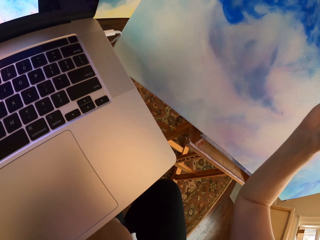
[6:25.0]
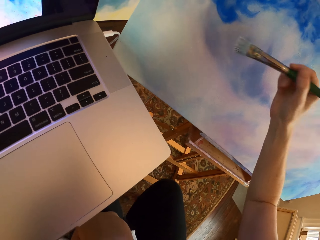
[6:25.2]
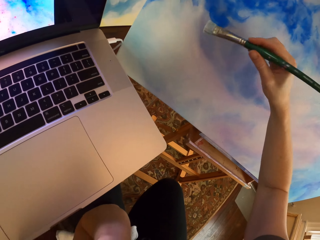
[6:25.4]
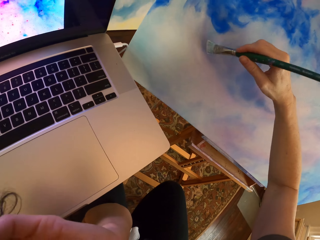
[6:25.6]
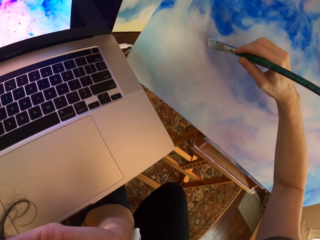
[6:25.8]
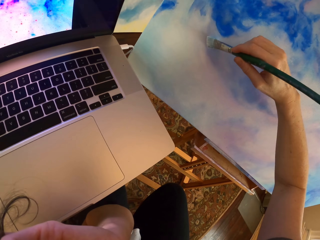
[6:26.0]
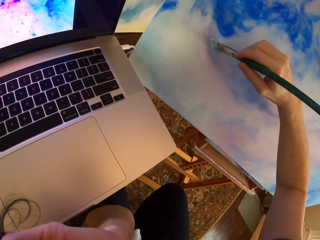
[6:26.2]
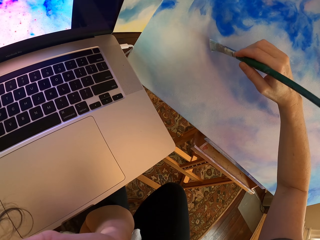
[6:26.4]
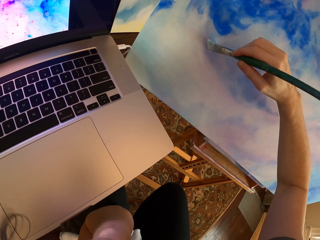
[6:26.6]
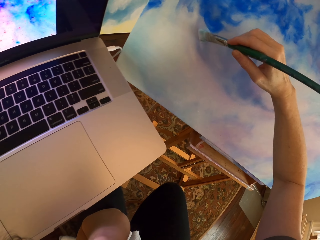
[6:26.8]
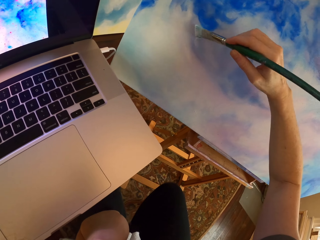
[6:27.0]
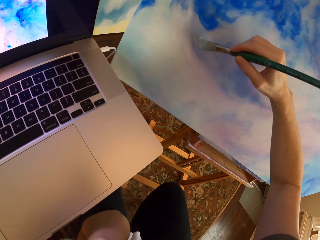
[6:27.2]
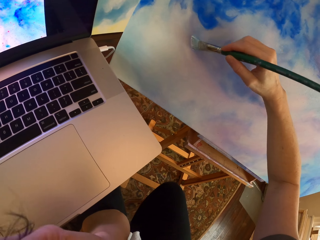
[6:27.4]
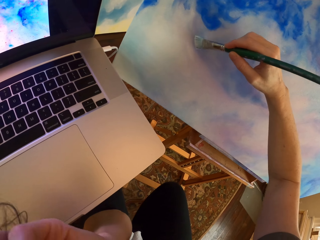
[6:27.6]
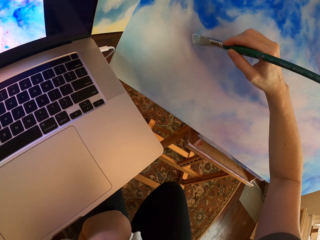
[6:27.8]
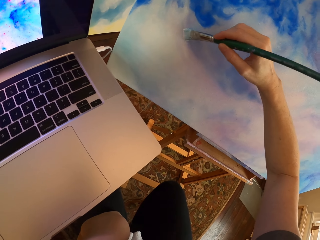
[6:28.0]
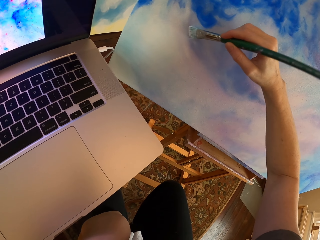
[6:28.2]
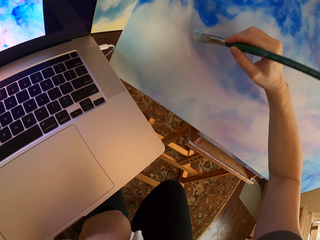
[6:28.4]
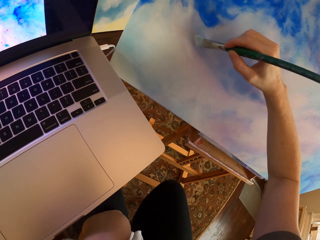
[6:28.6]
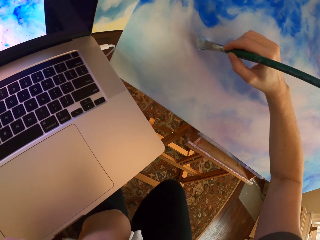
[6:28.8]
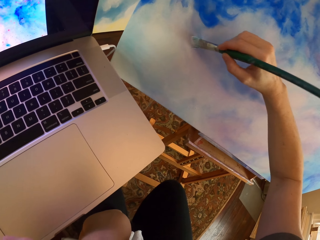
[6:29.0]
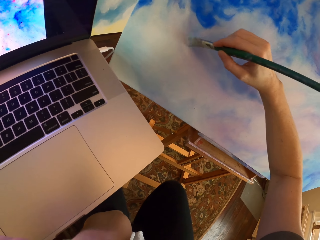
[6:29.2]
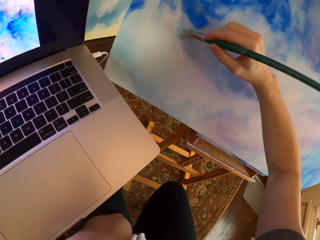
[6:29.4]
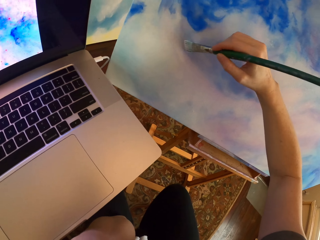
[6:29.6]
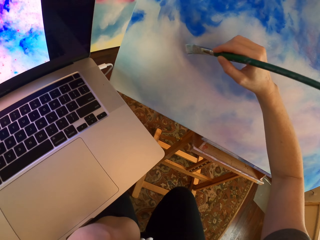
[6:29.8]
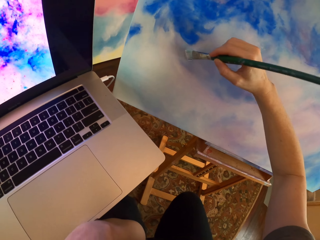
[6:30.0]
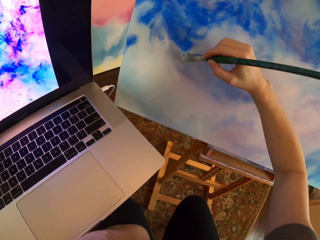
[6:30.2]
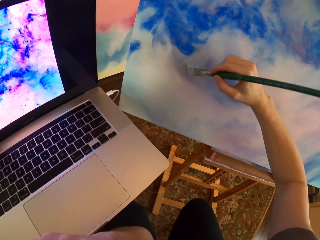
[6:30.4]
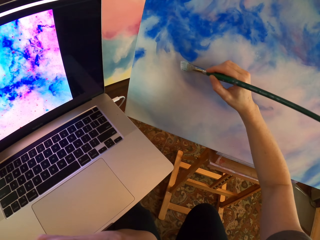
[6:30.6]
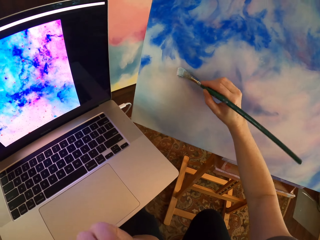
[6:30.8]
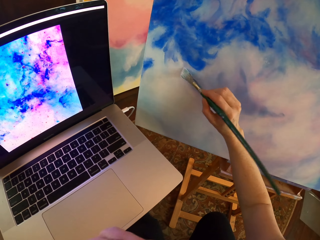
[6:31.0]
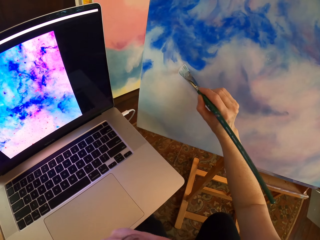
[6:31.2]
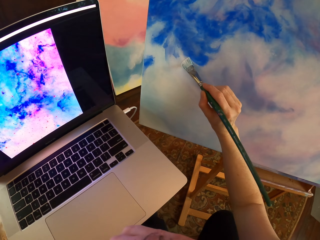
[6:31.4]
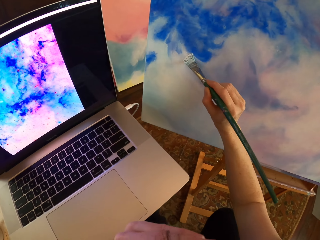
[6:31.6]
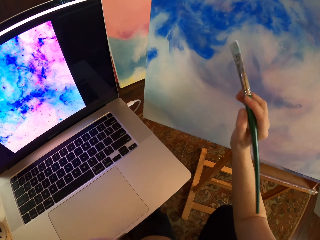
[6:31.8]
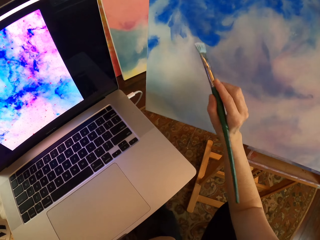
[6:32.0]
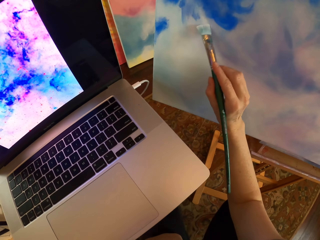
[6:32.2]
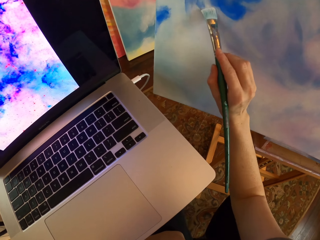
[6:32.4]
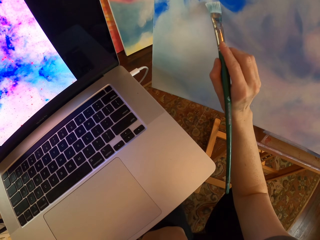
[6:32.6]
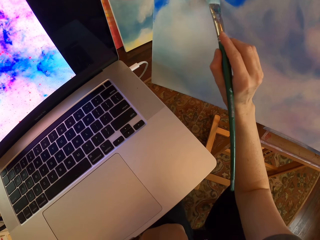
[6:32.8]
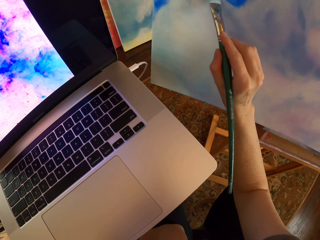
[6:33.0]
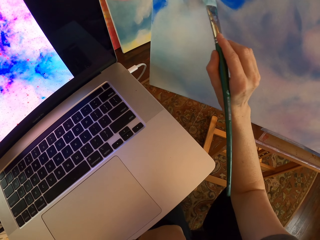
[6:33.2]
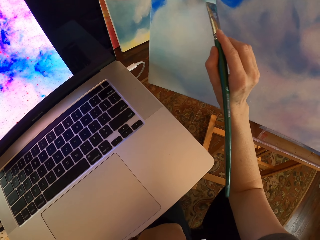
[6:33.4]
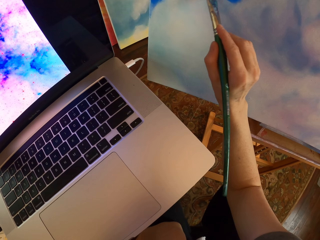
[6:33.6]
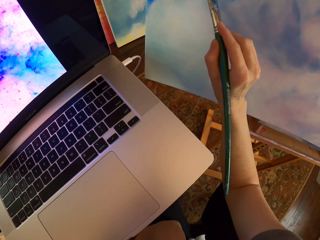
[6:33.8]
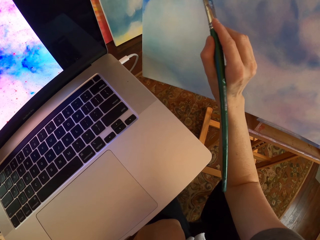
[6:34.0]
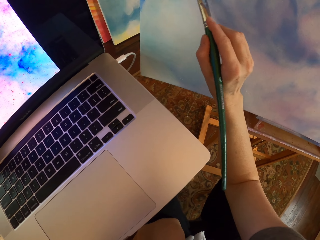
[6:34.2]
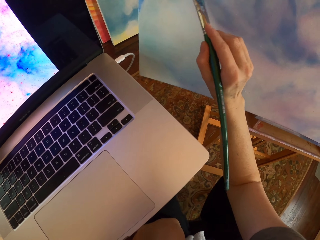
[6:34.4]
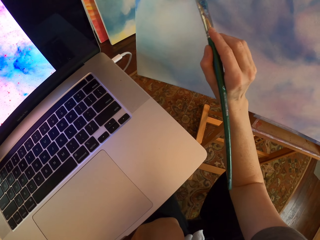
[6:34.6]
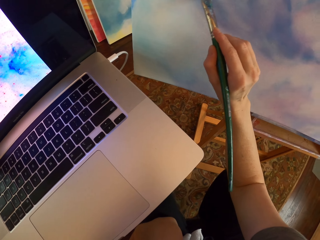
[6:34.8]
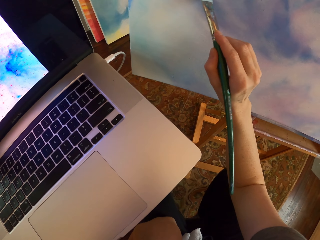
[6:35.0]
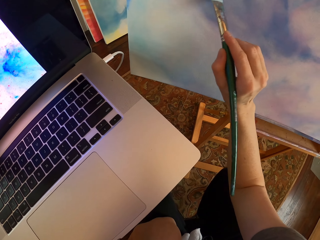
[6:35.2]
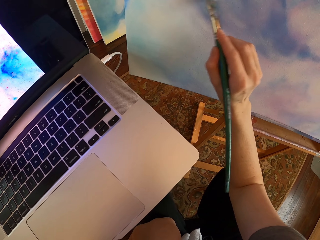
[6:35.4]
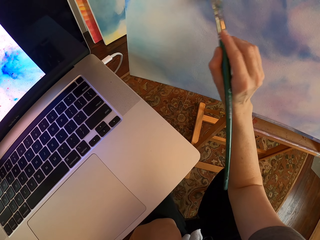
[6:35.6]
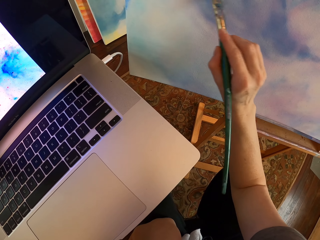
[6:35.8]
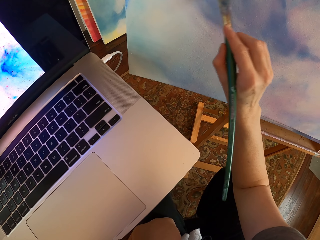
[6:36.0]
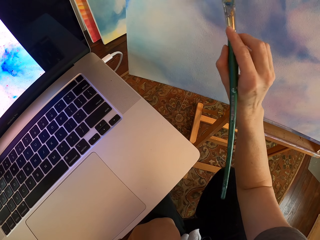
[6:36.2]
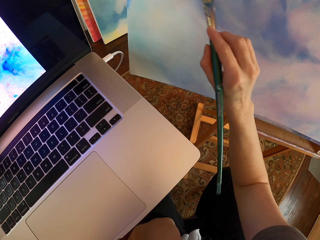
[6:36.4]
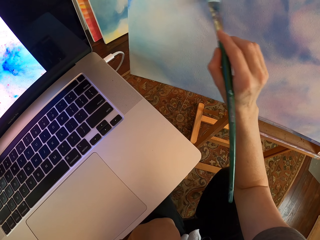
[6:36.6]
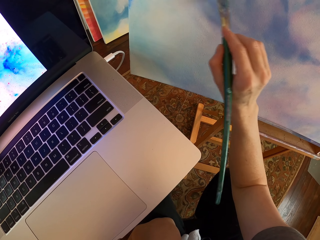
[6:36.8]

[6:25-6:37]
The camera wearer stares at the laptop. They paint on the canvas.

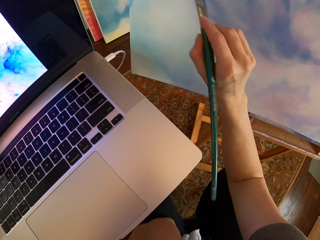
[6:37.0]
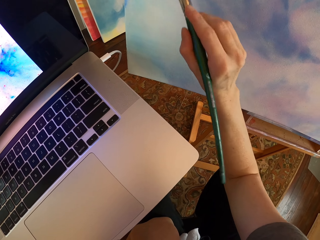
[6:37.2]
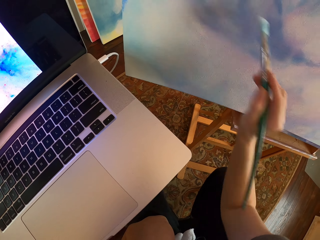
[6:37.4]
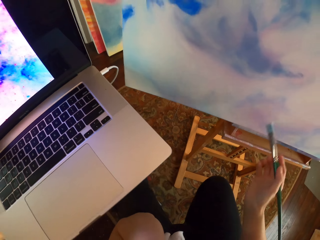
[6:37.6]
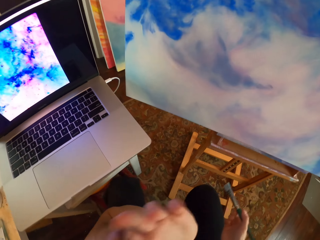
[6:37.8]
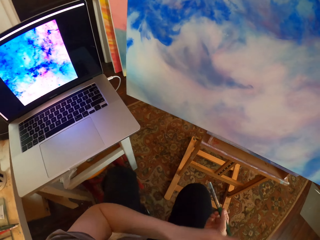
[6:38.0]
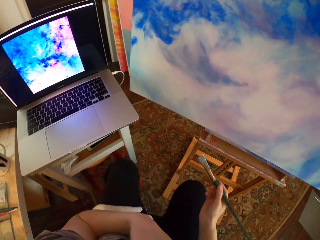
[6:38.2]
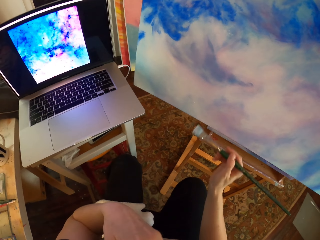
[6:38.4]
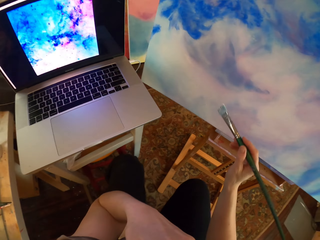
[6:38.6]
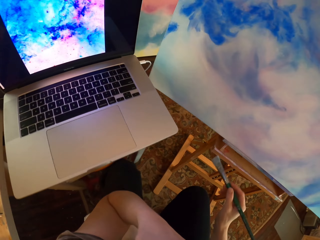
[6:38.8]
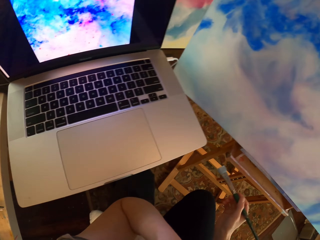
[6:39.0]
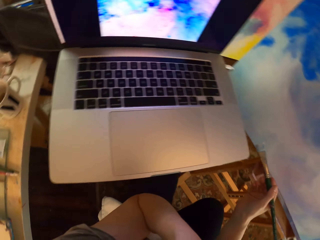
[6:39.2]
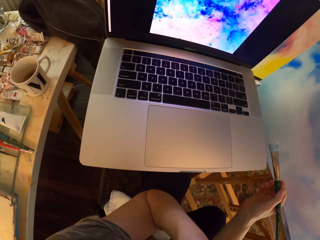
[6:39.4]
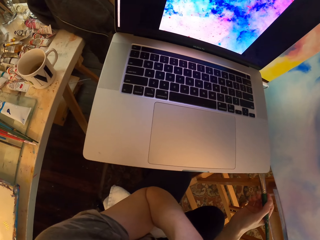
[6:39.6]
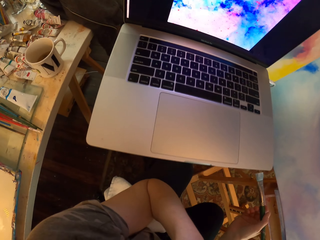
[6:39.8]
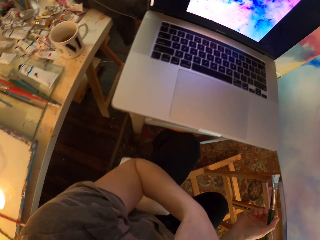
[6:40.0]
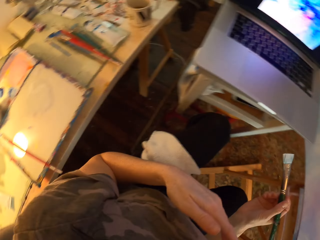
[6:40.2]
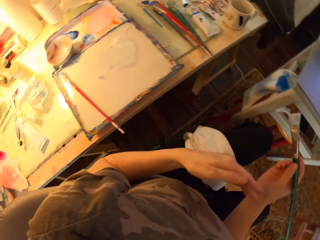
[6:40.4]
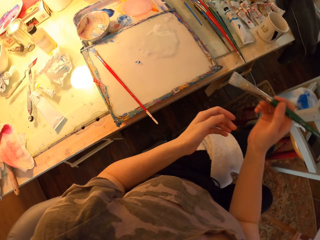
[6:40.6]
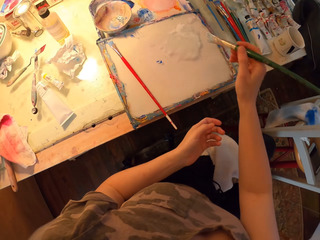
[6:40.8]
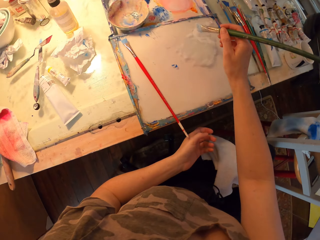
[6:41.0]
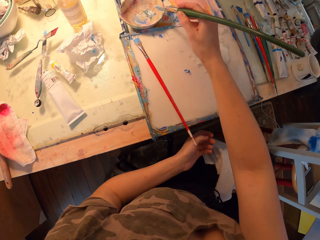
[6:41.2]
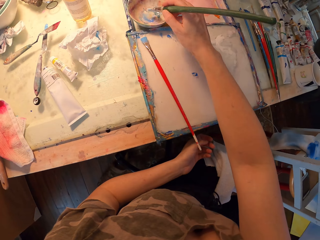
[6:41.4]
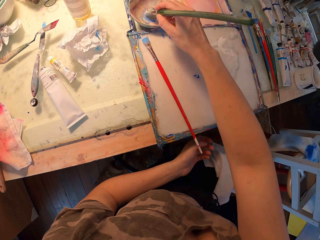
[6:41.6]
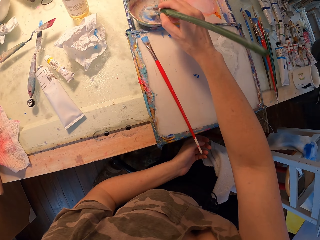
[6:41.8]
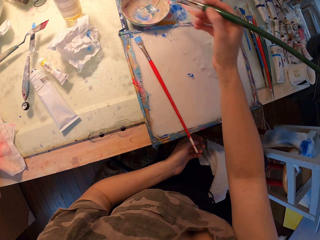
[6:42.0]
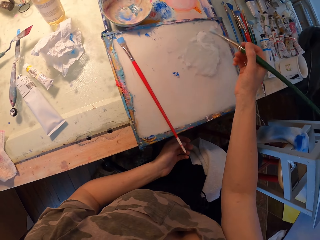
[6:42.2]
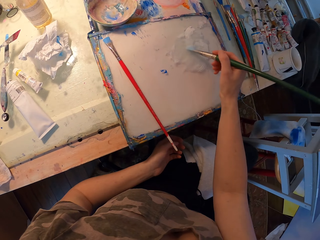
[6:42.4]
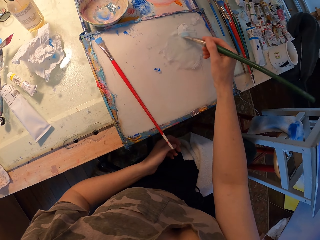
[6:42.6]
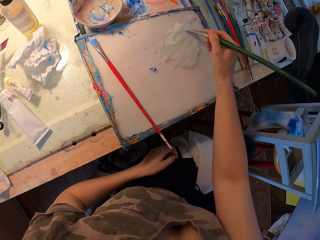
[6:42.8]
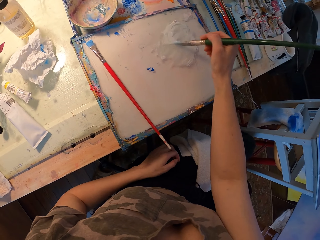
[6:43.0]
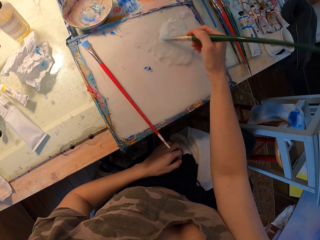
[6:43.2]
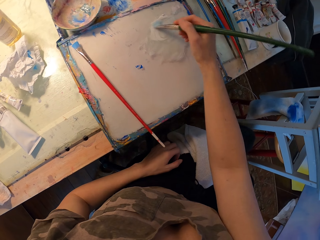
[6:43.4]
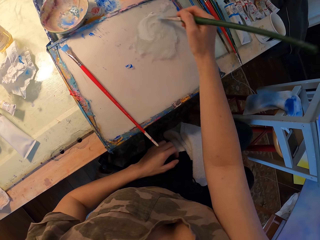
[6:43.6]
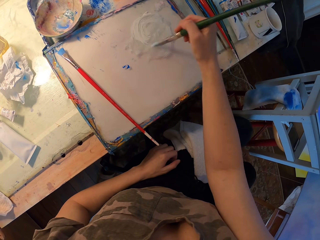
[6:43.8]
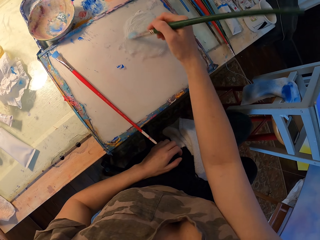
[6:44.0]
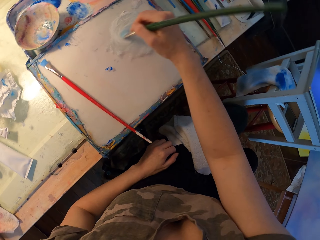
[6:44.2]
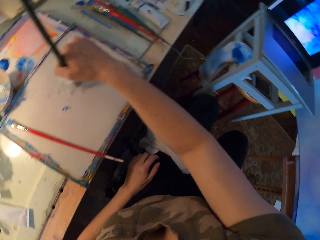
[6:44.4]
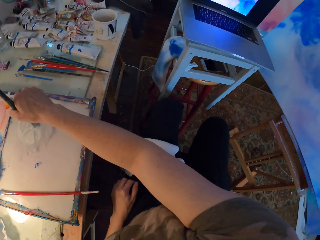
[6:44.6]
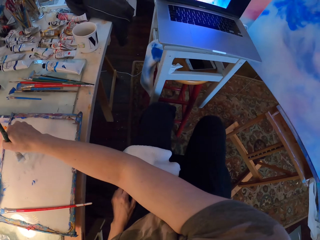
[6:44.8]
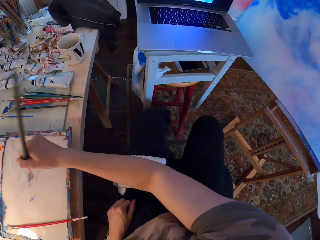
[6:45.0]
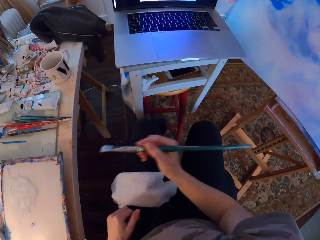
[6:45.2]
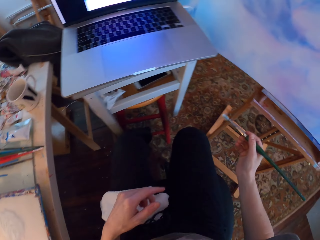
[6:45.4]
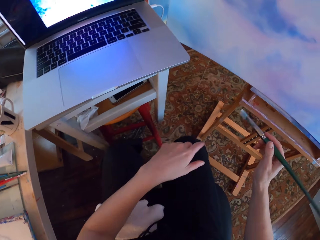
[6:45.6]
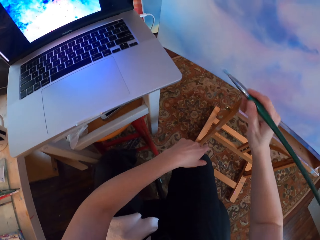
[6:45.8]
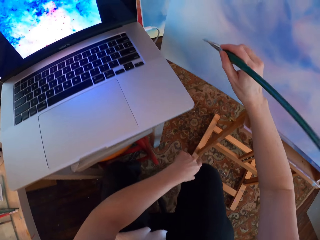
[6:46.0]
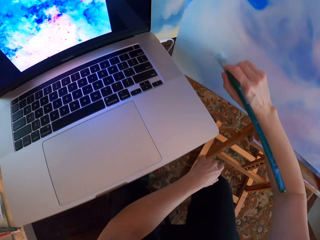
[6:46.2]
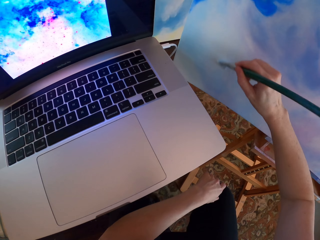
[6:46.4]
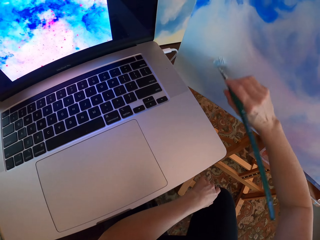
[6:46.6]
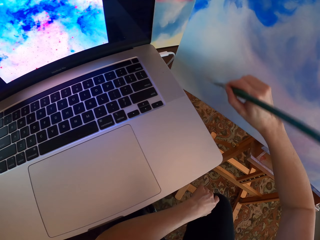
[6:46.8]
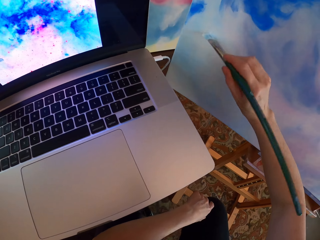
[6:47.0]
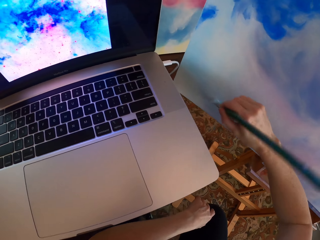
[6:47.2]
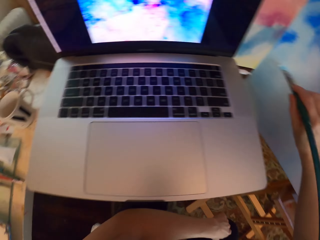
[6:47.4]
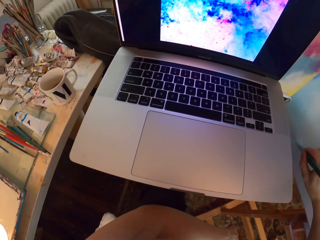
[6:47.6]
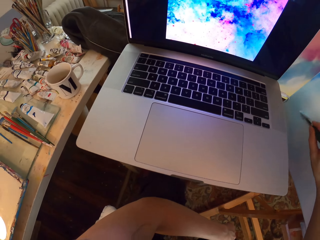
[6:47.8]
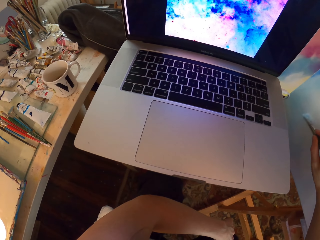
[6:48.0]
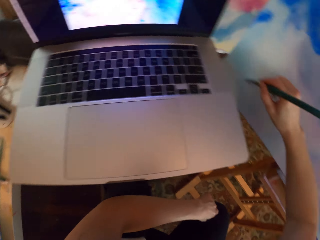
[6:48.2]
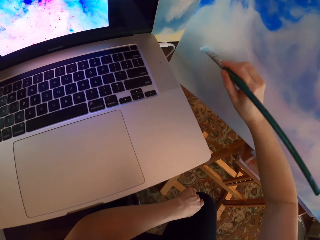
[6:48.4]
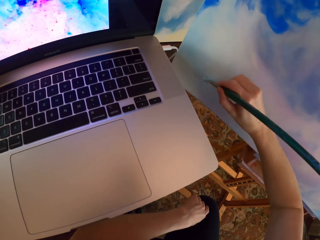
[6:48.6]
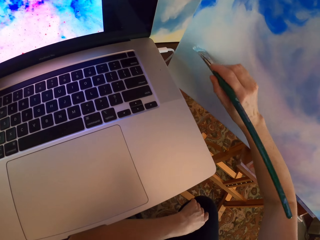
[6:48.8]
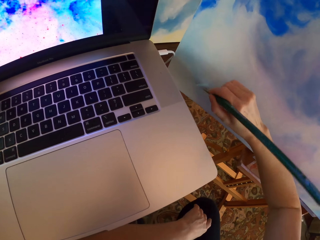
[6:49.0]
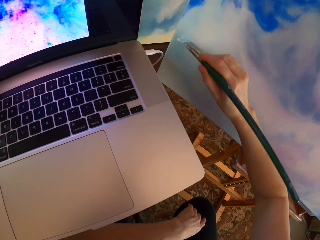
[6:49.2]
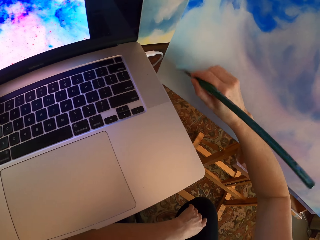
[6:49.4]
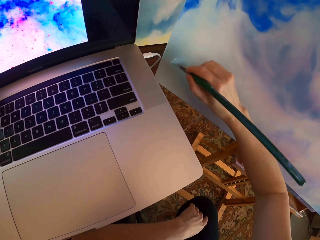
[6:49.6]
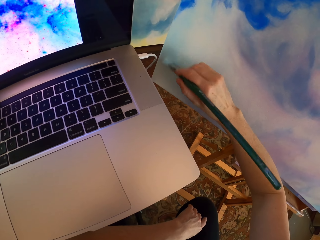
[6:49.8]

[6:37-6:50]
The camera wearer stares at the laptop. They brush the paint brush on the paint. They dip the paint brush on the paste bowl. They brush the paint brush on the paint. They turn around. They paint the drawing on the board.
